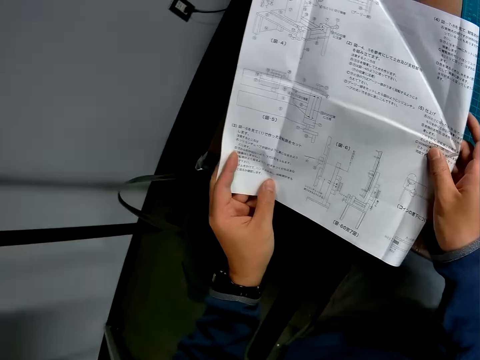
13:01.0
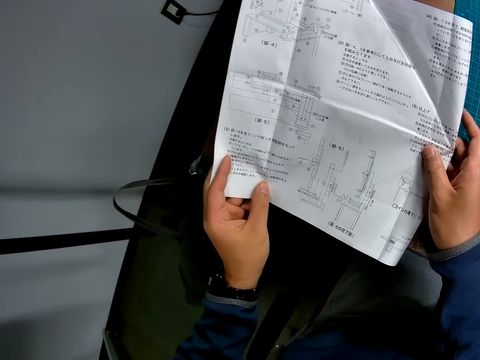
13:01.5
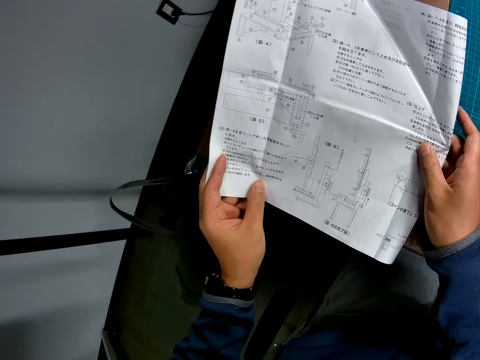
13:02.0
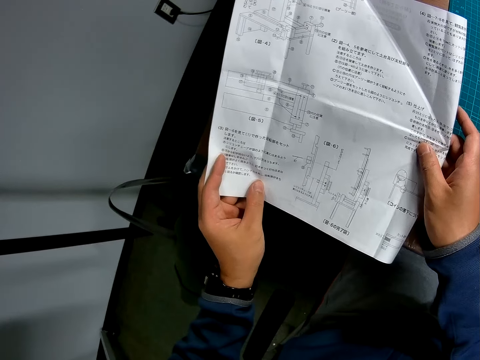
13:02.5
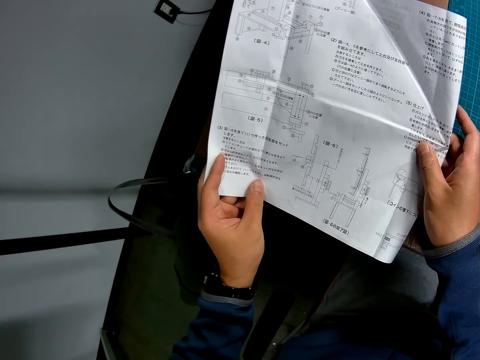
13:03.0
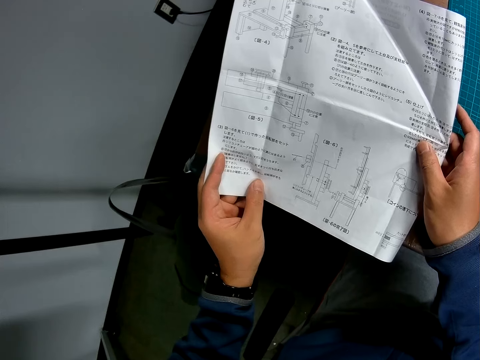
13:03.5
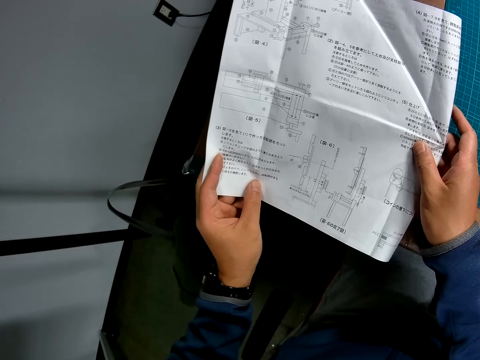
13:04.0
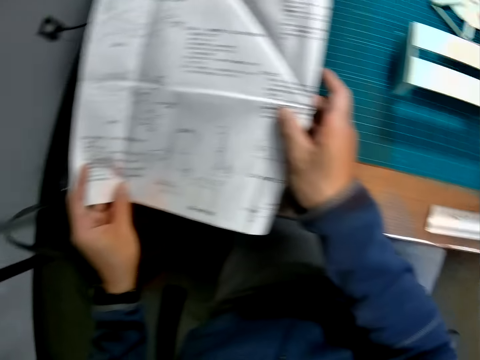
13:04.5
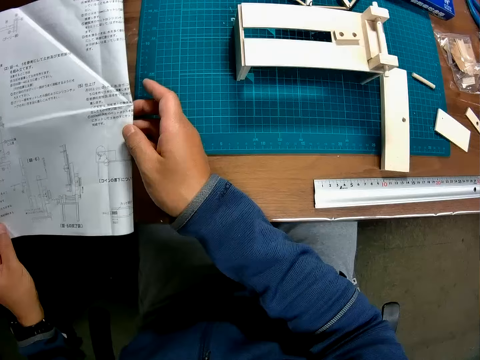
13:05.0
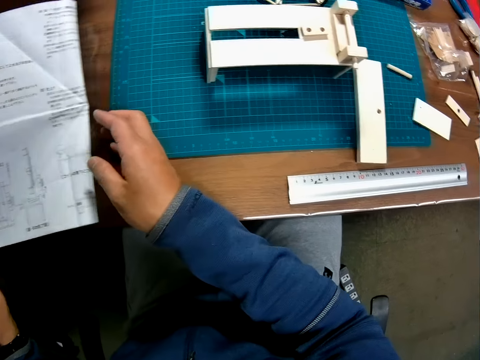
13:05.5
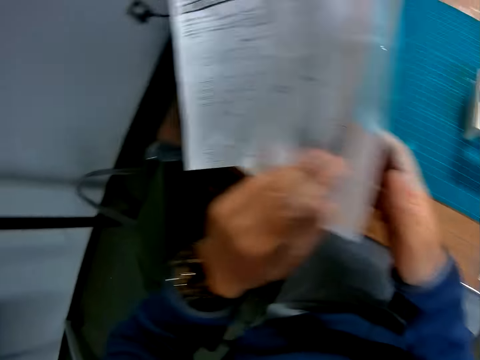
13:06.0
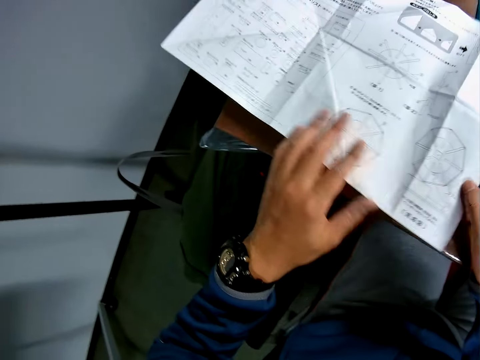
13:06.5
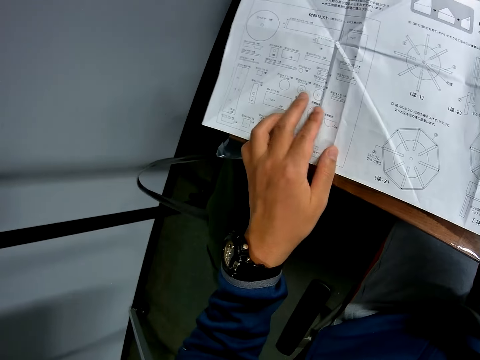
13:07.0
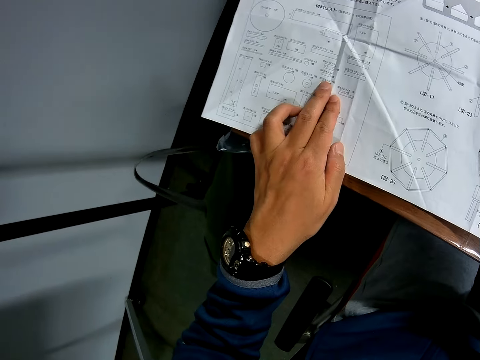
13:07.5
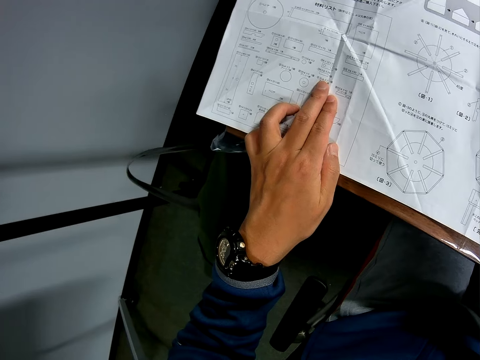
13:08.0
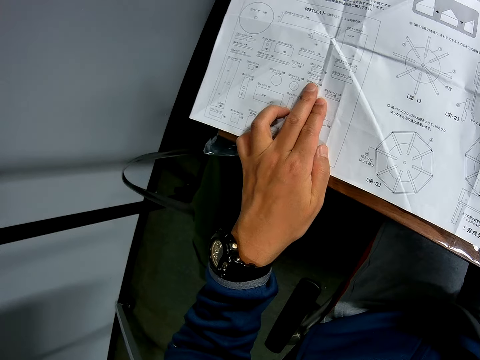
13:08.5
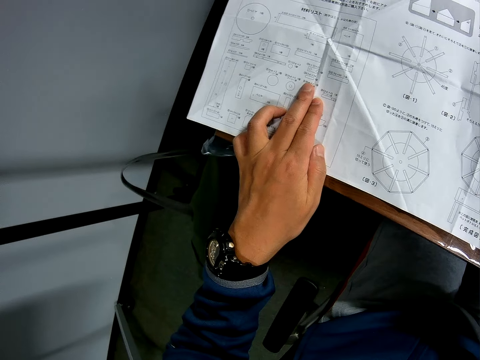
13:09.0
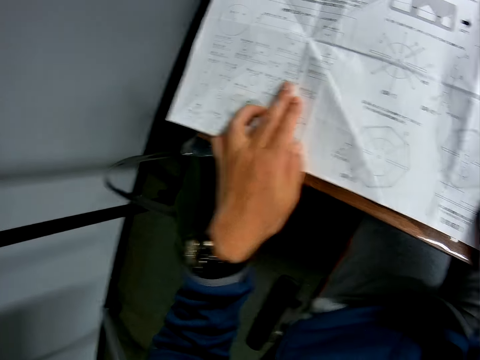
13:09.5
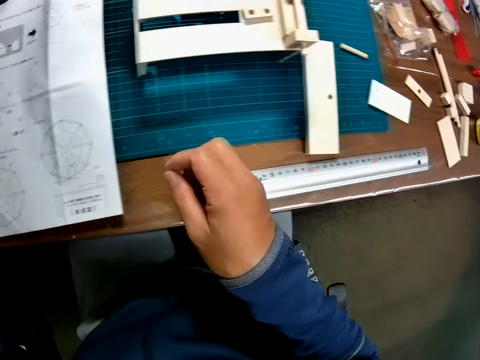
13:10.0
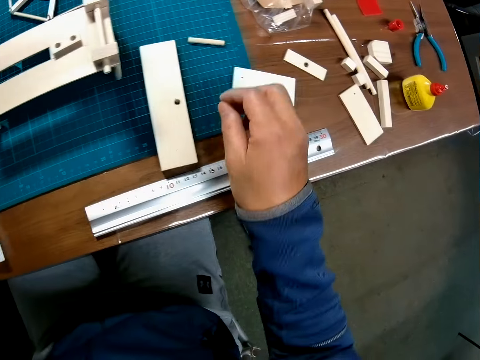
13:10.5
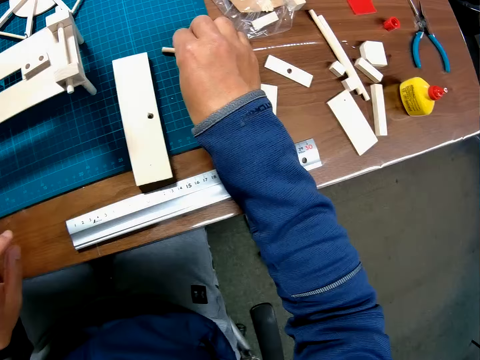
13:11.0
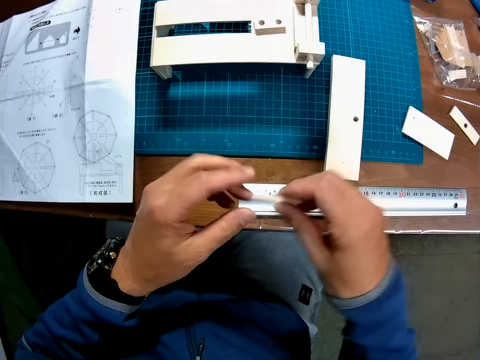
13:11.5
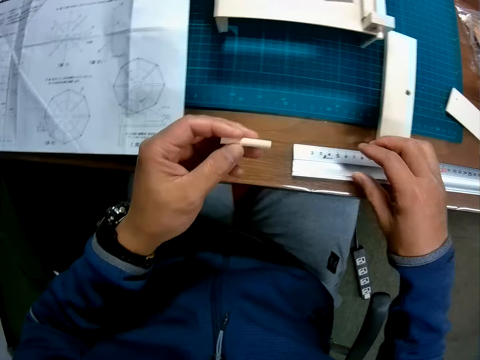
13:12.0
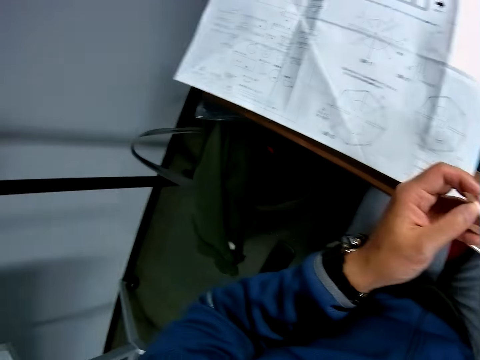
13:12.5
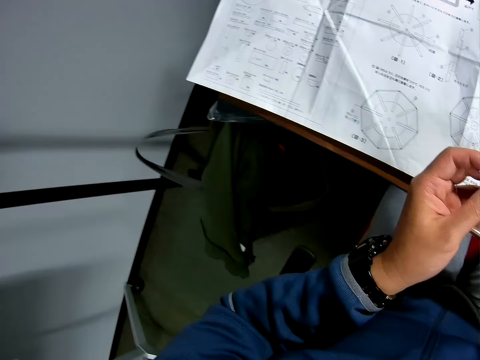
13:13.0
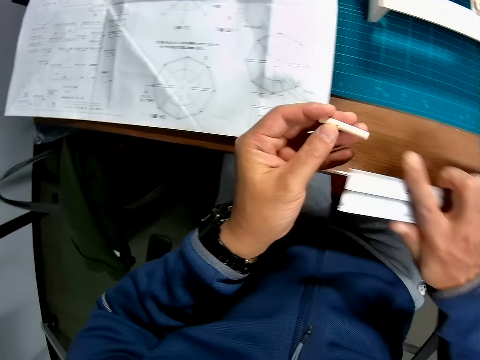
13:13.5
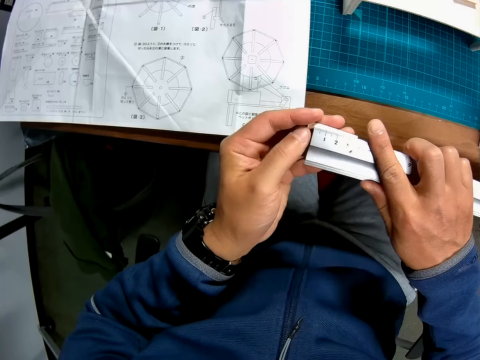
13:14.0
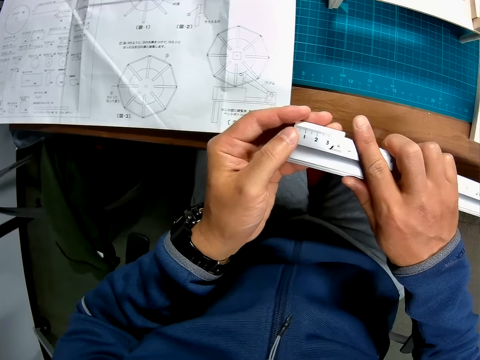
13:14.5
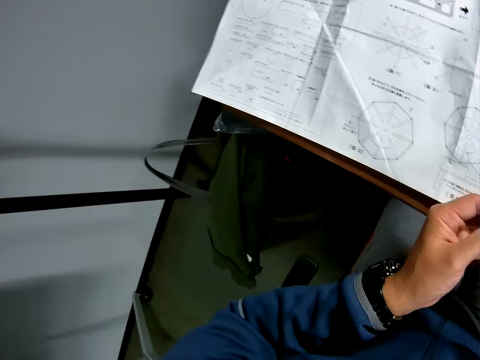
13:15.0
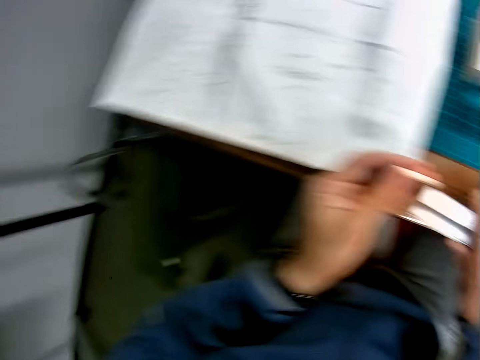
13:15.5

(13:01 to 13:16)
The camera wearer turns over the leaflet or paper. He holds the paper and reads the paper. He picks up a piece of wood or art piece from the table with his right hand. He holds the art piece. He transfers the piece of wood to his left hand. He picks up the scale rule or ruler from the table with his right hand. He holds the ruler. He measures the piece of wood with the scale rule.

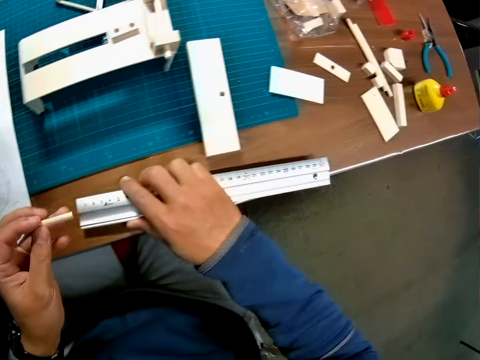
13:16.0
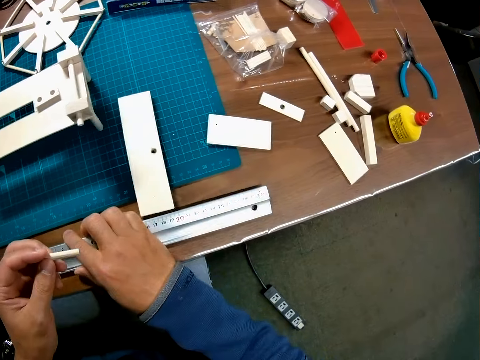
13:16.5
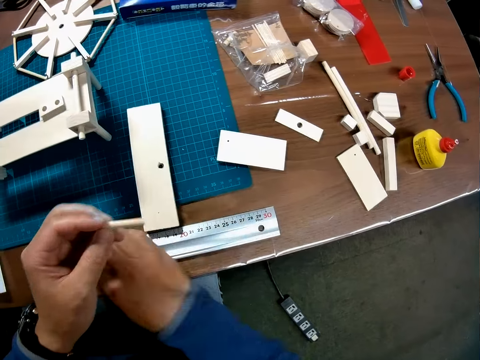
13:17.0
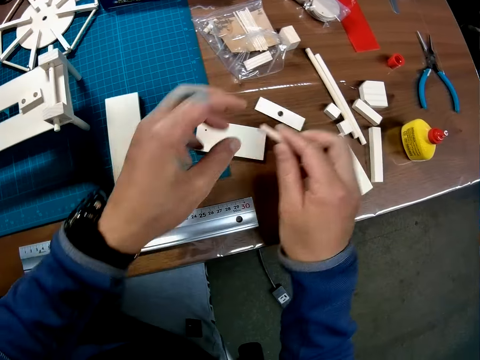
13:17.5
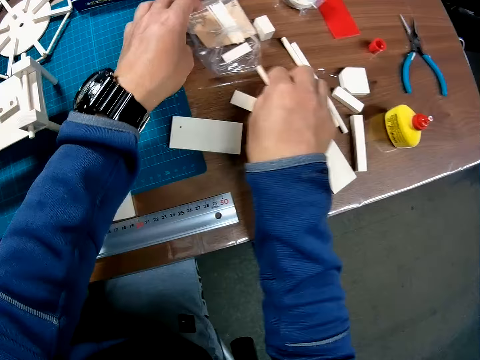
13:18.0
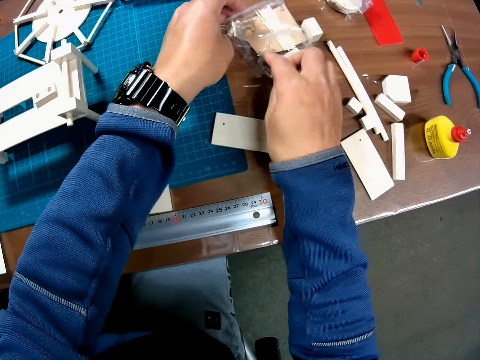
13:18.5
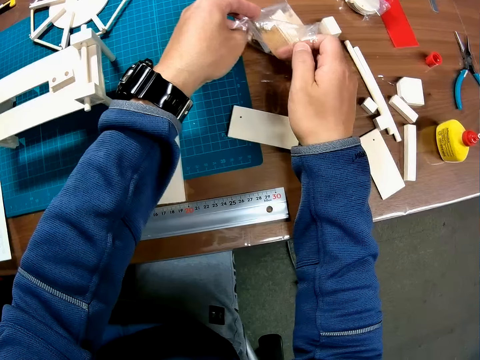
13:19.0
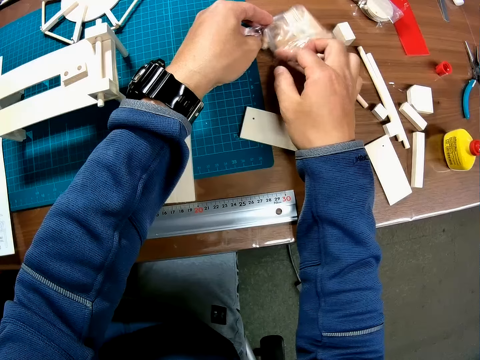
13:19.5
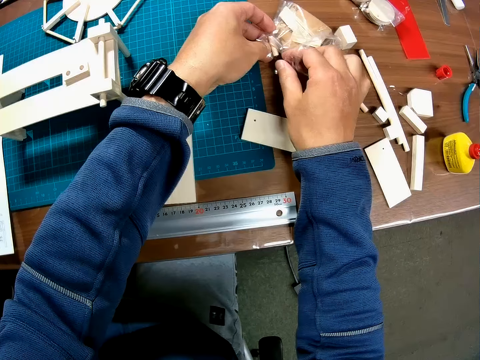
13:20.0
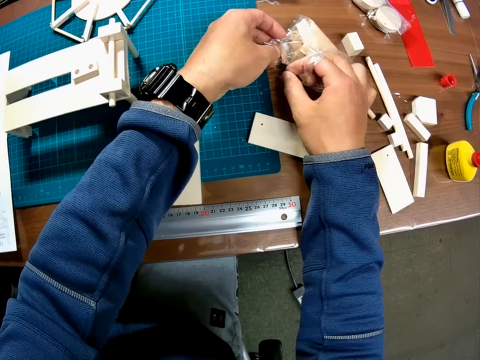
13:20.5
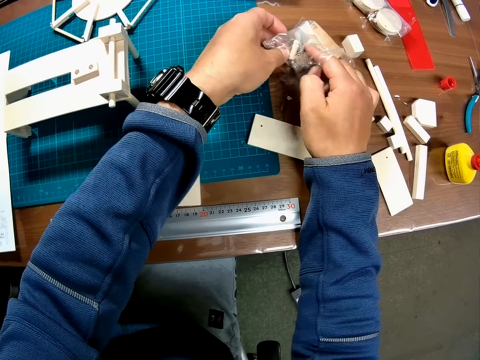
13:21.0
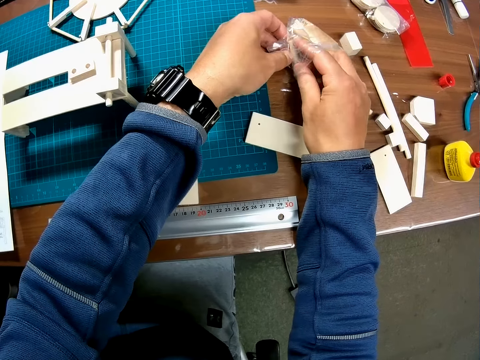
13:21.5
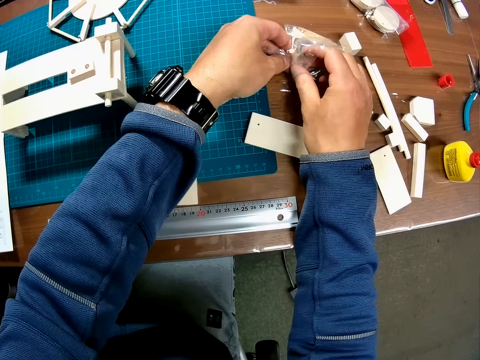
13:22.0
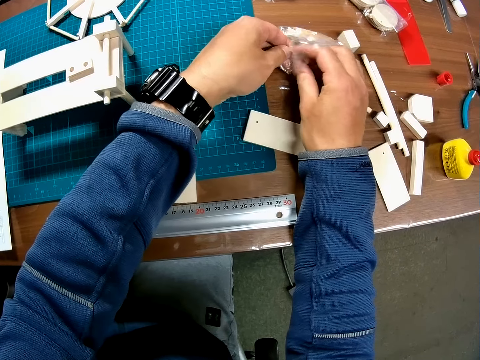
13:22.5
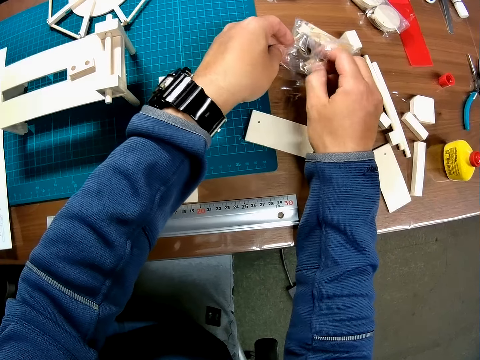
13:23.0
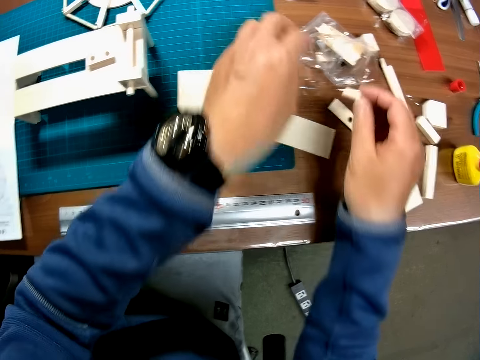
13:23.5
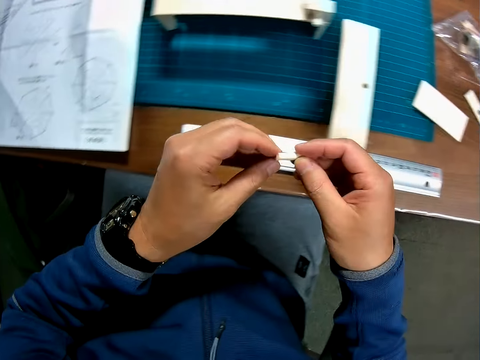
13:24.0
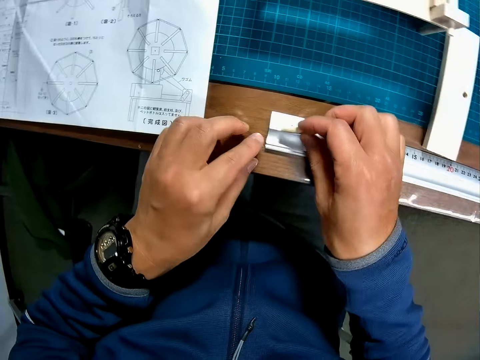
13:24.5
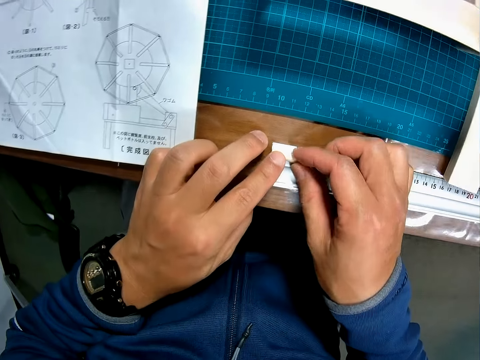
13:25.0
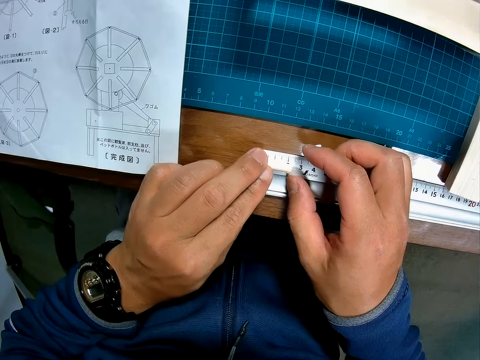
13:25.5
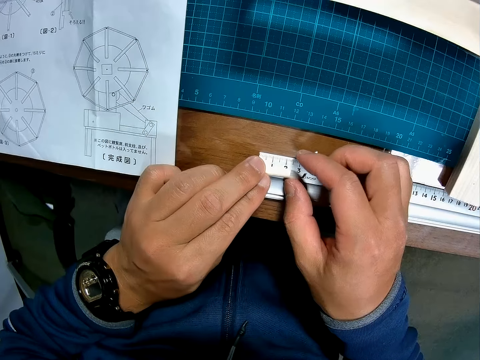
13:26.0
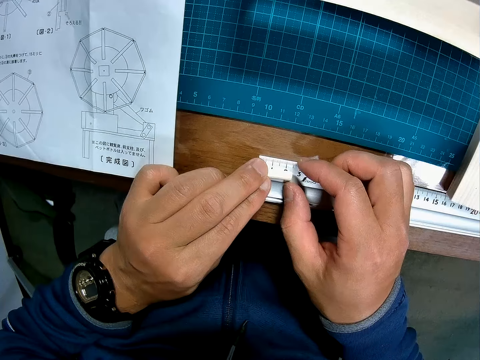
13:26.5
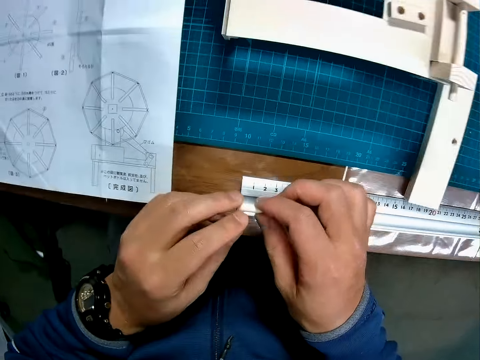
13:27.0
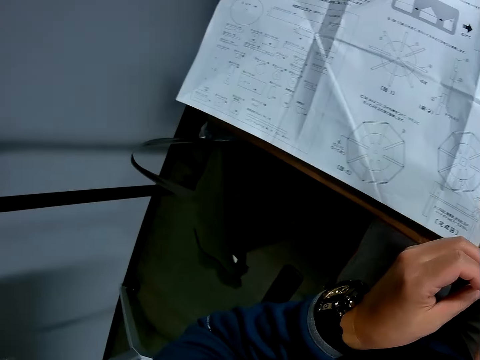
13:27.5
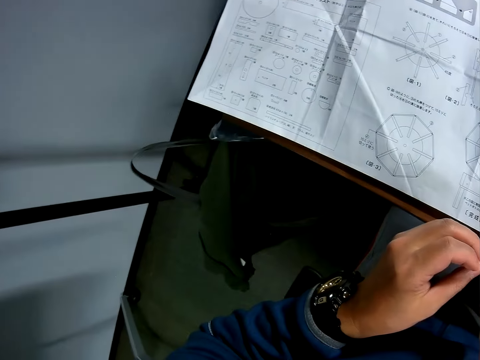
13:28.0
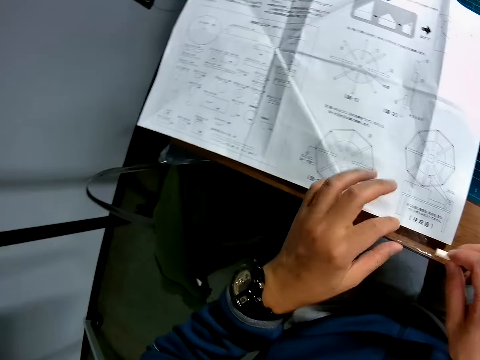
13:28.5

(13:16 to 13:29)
The camera wearer drops the scale rule on the table. He transfers the piece of wood or art piece to his right hand and drops the piece of wood on the table. He picks up a piece of wood from a package full of pieces of wood with his right hand. He holds the piece of wood with both hands. He measures the piece of wood on the leaflet with the scale rule. He places the piece of wood on the scale rule. He transfers the piece of wood to his right hand. He holds the art piece with his hands.
